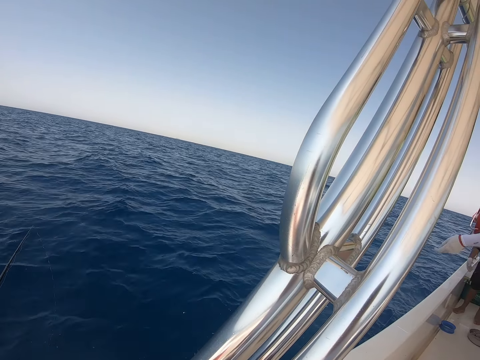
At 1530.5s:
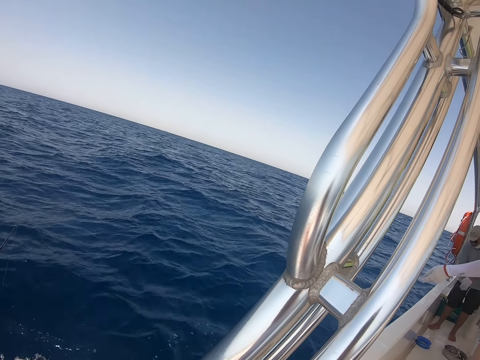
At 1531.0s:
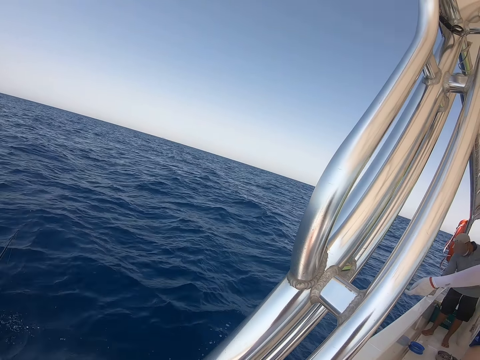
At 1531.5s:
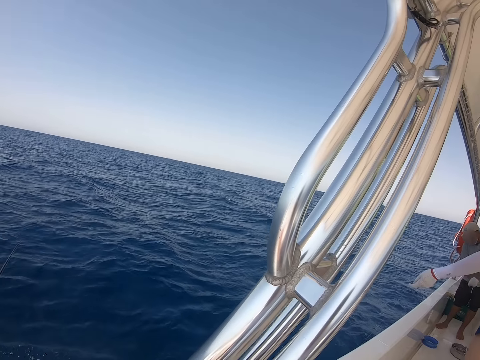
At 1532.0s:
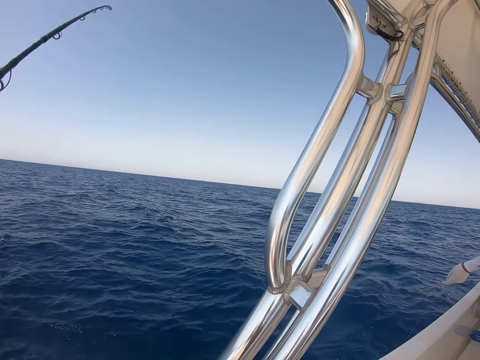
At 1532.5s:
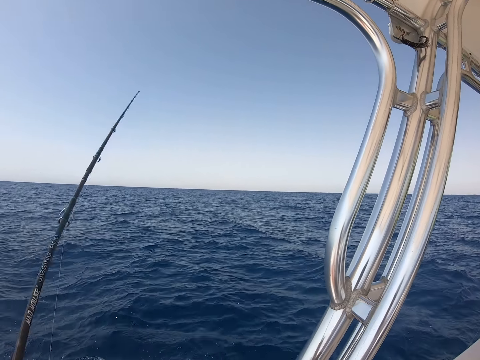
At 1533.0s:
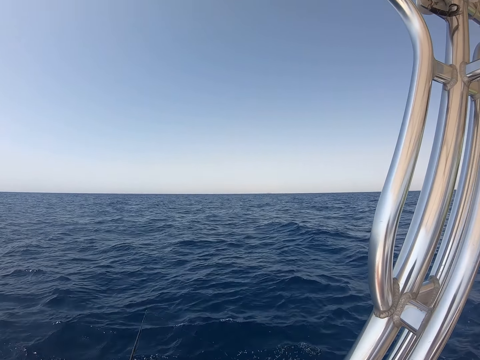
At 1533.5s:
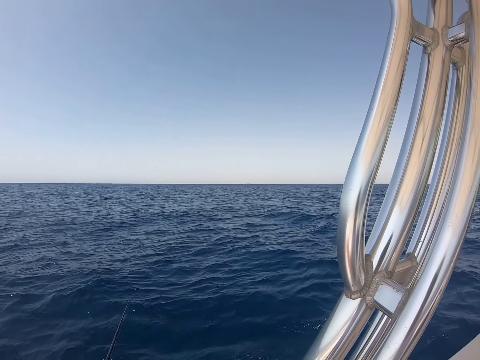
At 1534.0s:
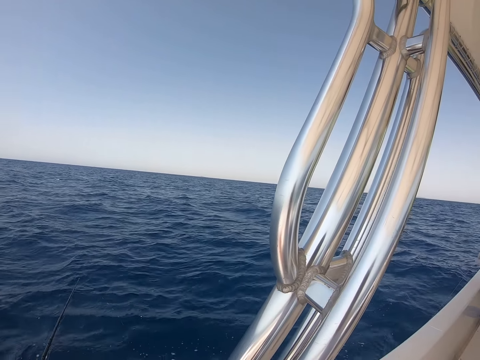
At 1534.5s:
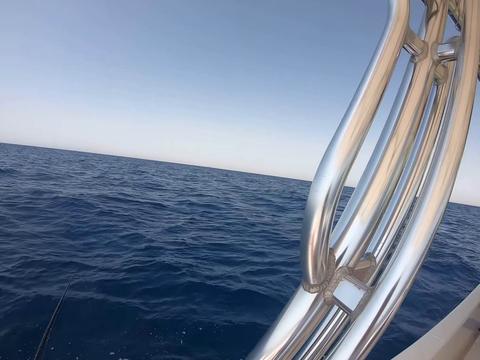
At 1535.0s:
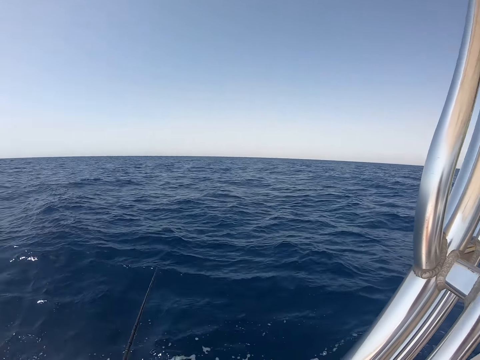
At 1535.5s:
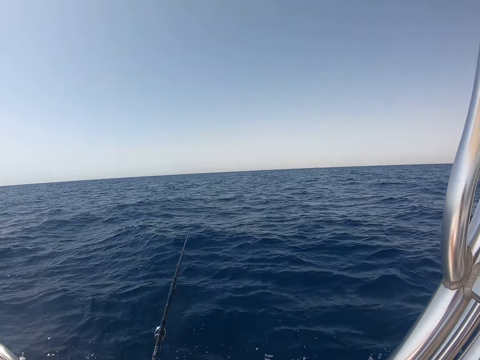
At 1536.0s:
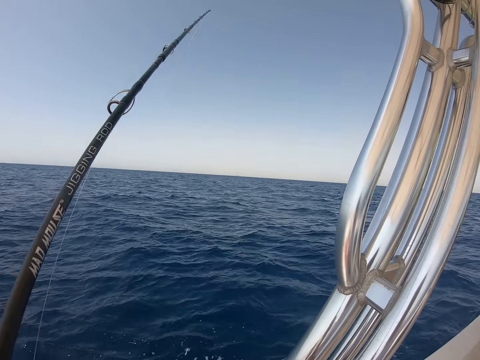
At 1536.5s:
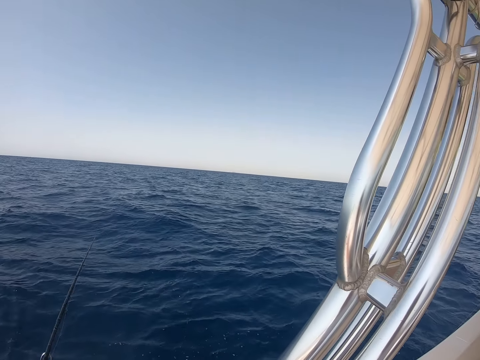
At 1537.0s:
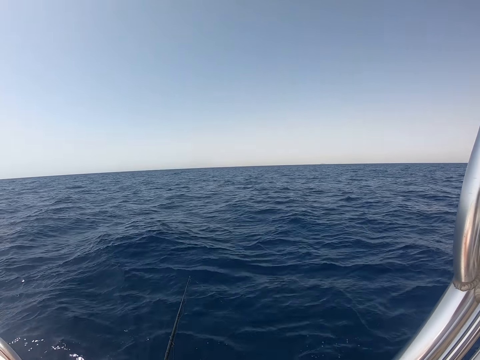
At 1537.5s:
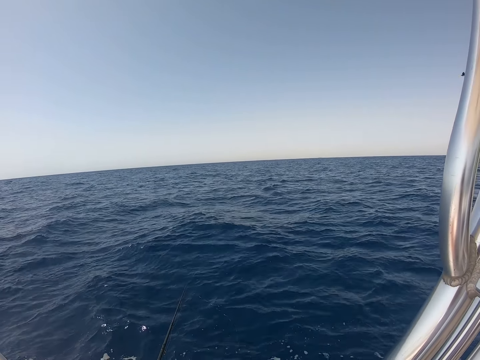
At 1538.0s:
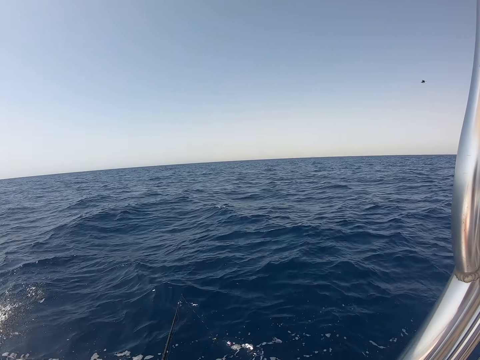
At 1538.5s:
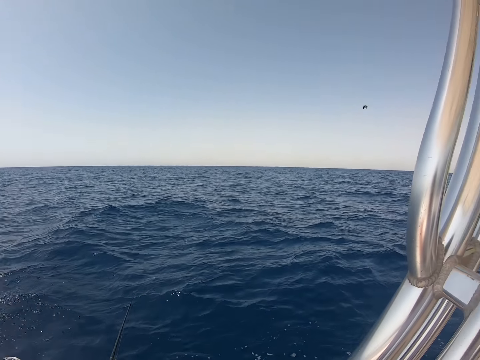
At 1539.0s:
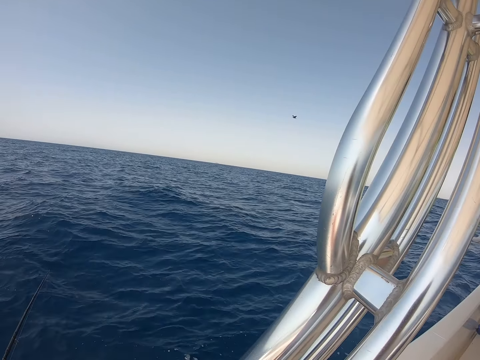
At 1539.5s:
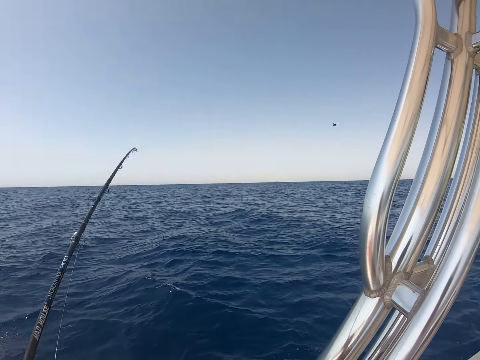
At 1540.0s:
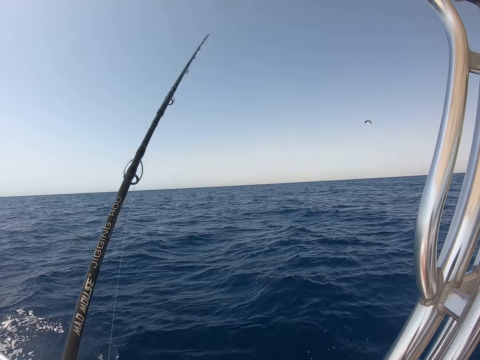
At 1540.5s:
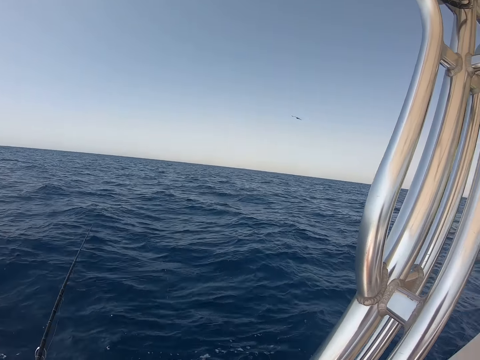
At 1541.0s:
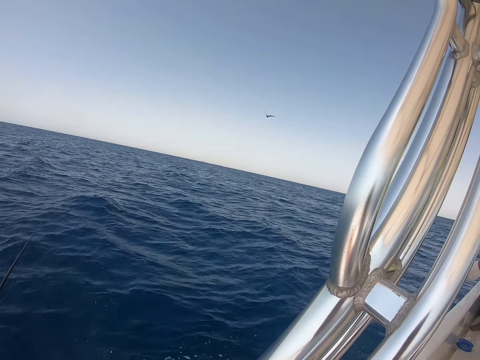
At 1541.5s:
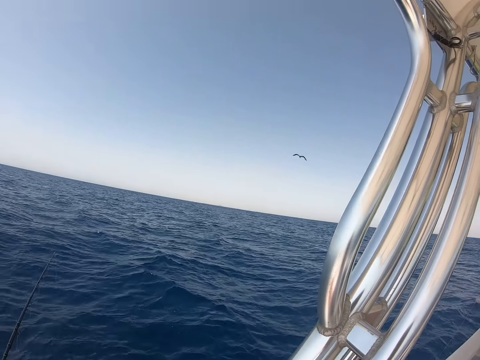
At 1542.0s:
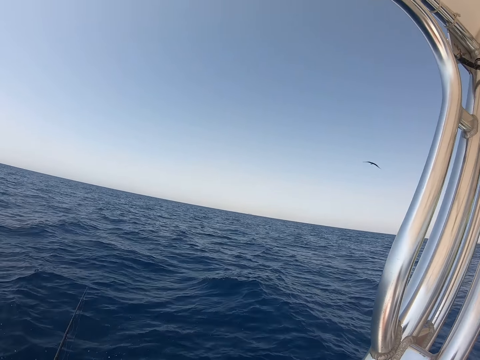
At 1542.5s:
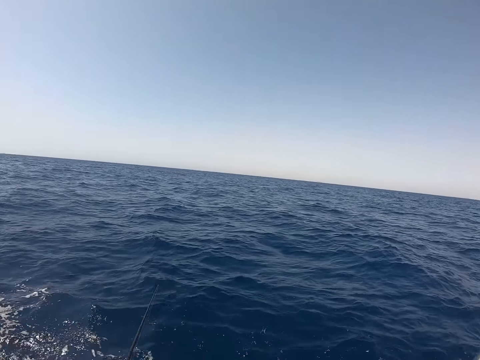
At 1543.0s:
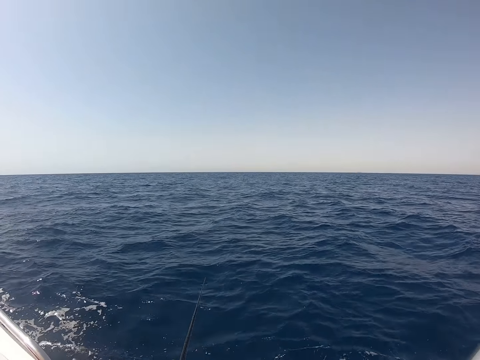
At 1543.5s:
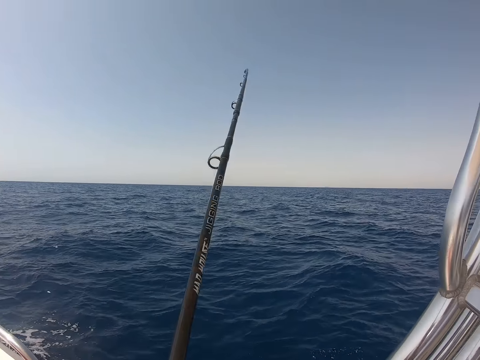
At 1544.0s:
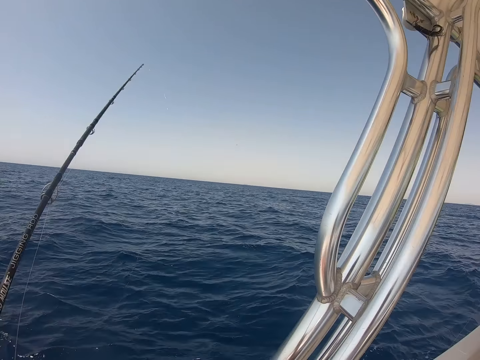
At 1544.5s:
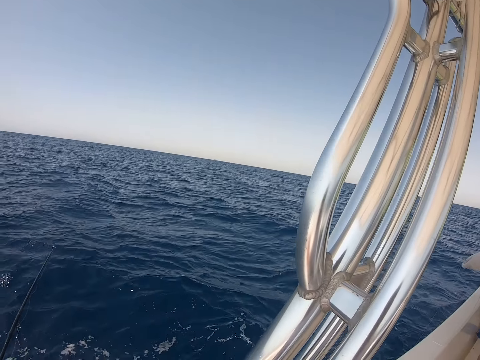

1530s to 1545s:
A man pulls the string.

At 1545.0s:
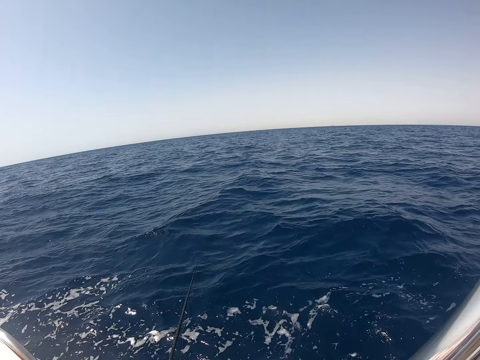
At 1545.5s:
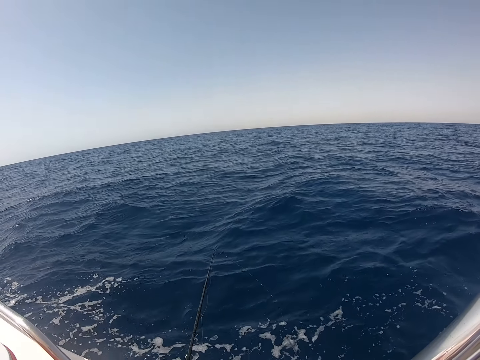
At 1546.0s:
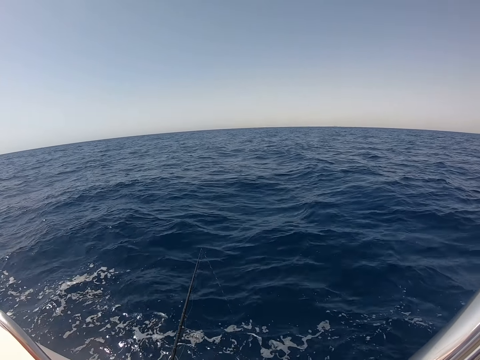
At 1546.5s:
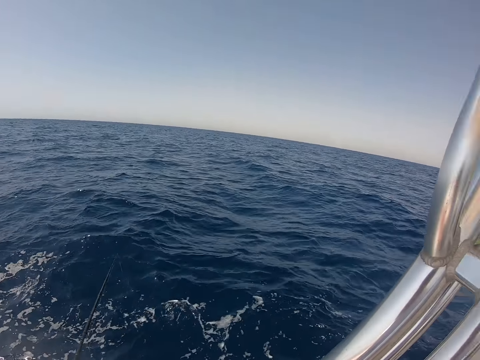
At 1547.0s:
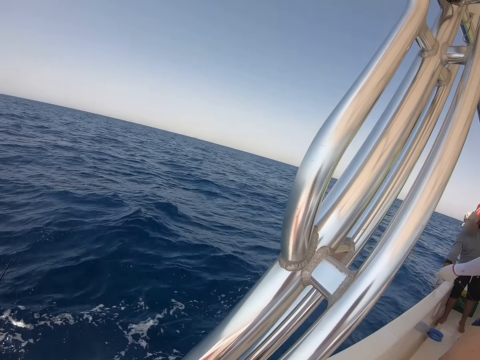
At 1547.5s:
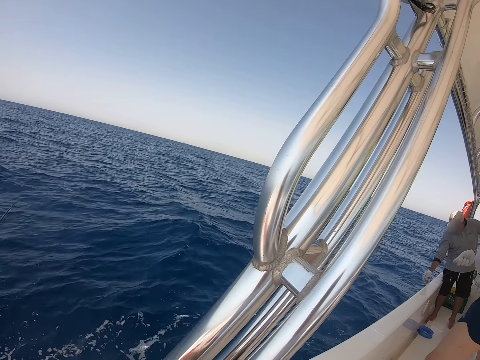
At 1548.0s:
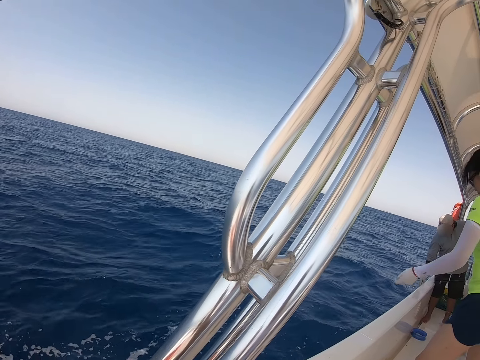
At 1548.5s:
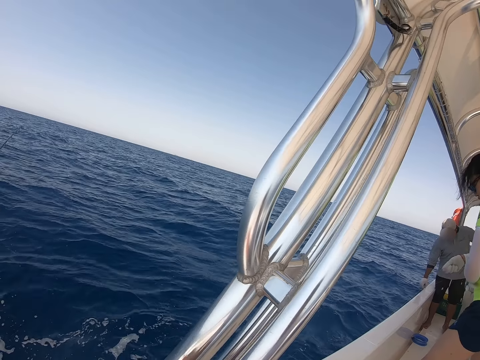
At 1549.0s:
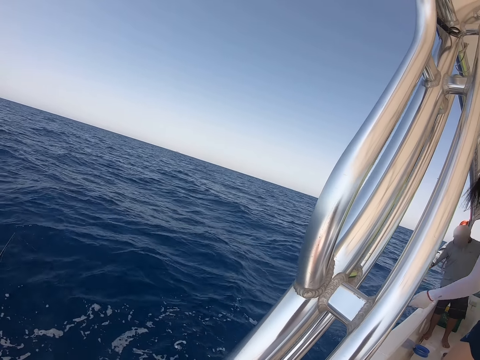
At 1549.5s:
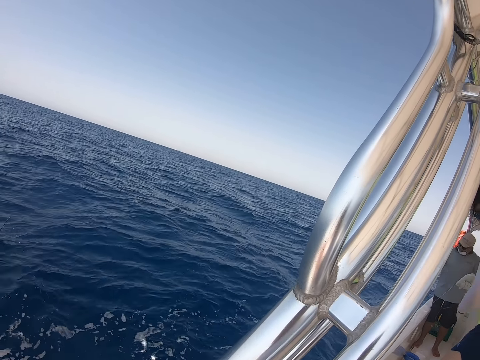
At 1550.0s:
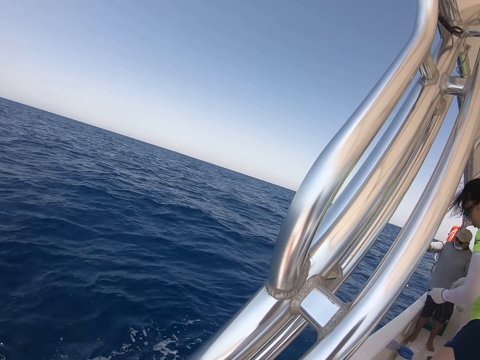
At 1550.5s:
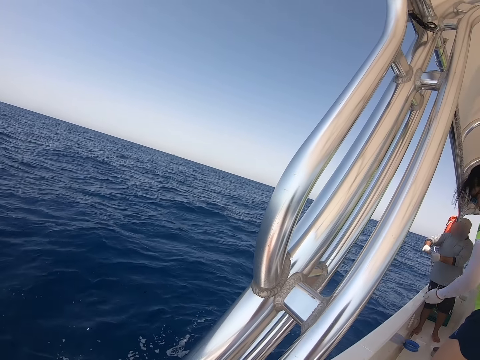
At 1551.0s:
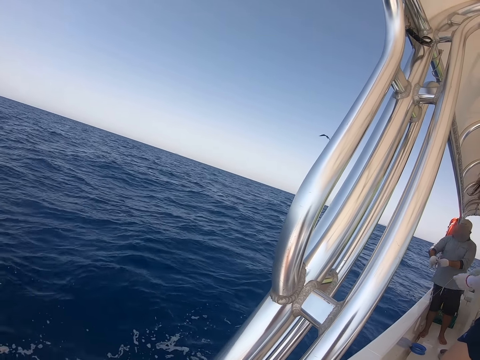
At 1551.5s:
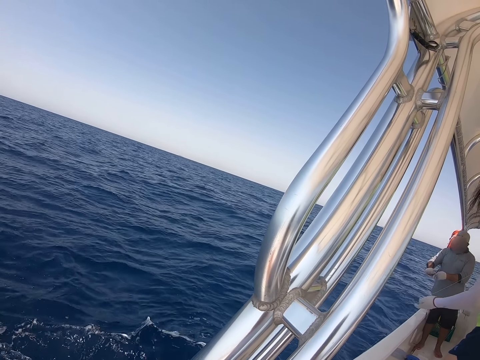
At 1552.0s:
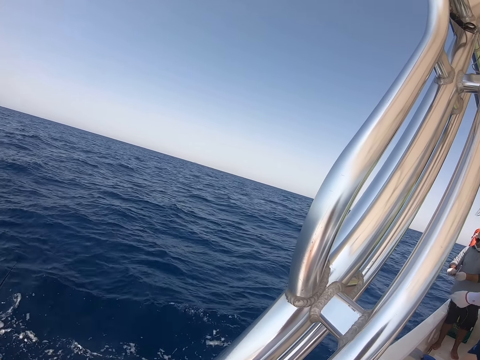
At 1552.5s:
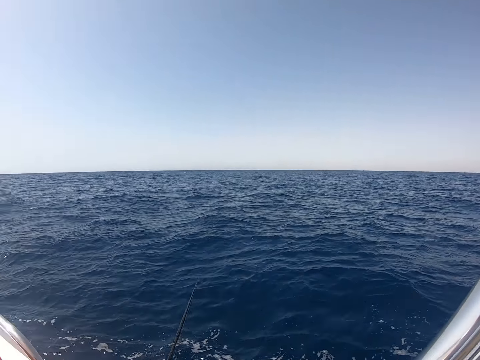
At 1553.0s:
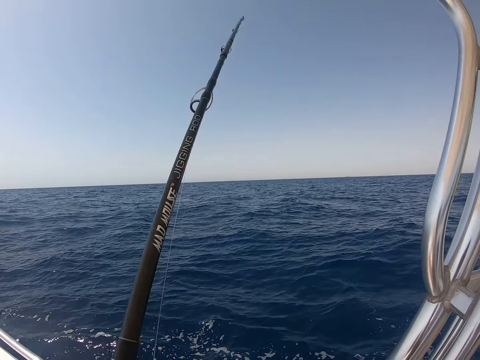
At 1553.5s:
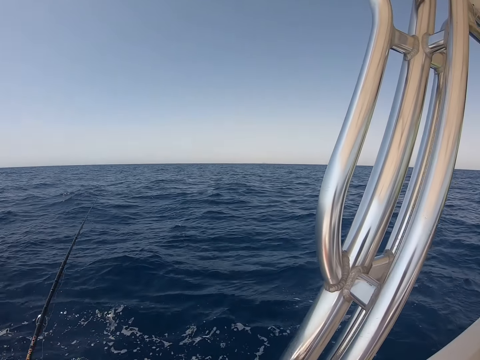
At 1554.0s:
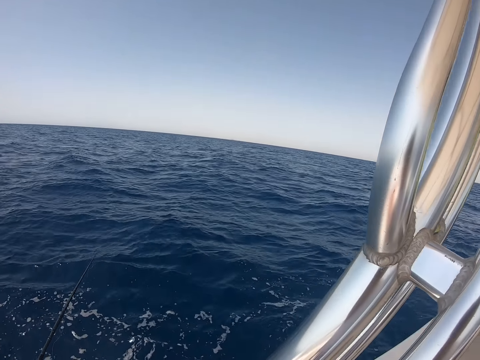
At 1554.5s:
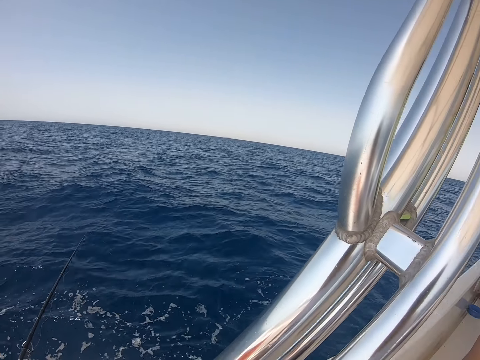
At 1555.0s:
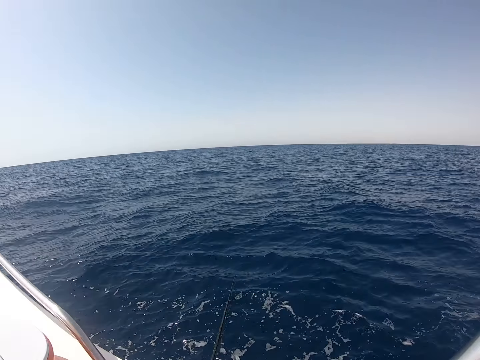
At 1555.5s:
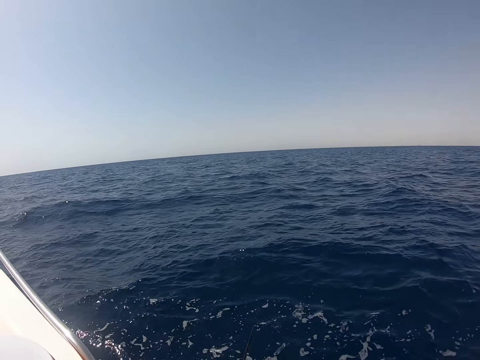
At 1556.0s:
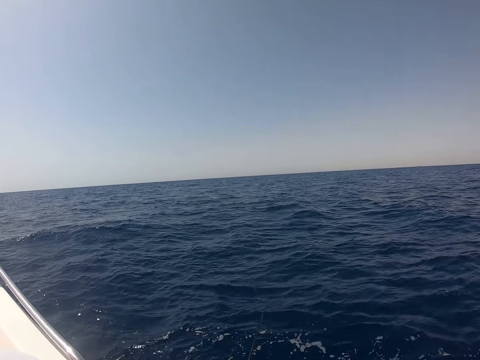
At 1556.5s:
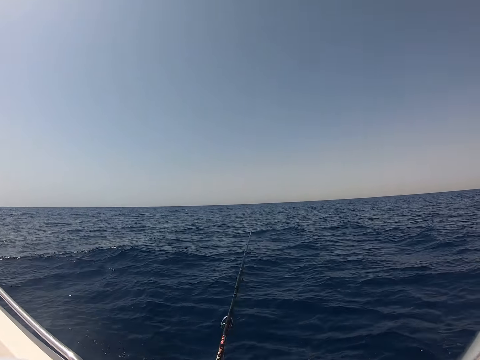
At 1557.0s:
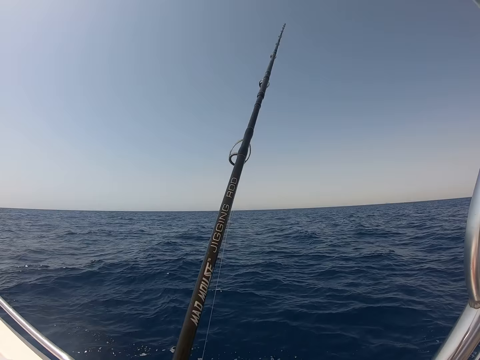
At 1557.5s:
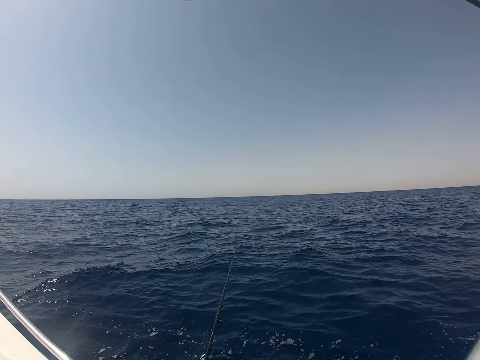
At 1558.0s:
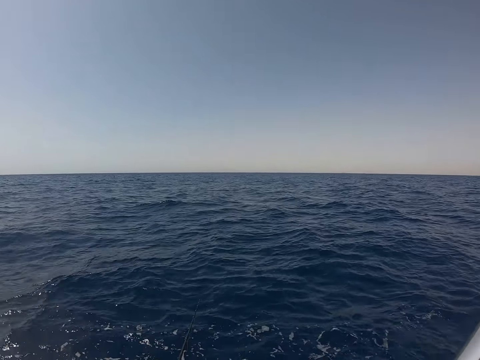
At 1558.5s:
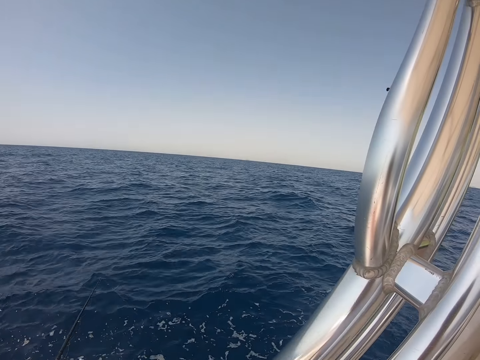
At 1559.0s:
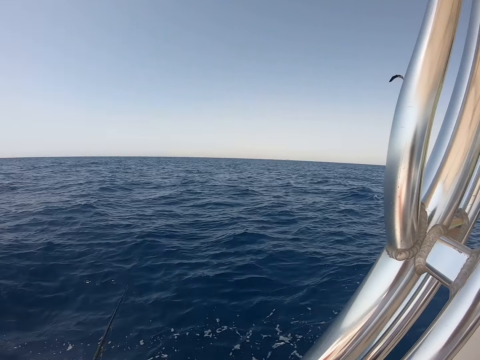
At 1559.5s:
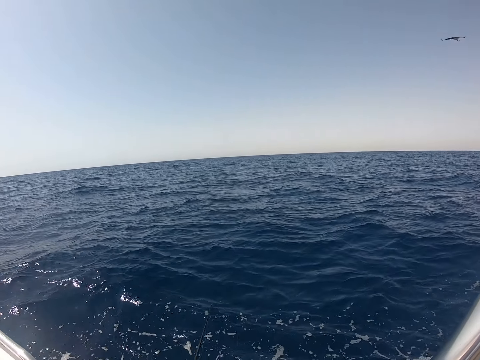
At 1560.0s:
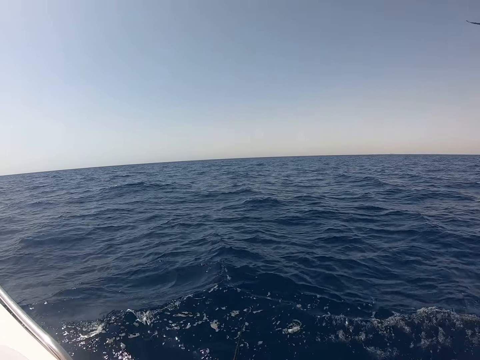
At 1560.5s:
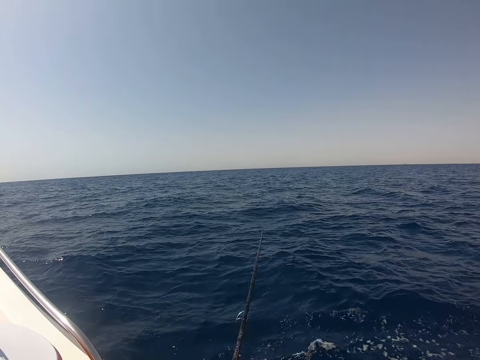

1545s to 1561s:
A man pulls the string.
